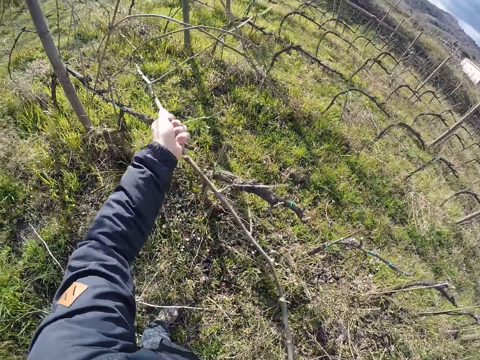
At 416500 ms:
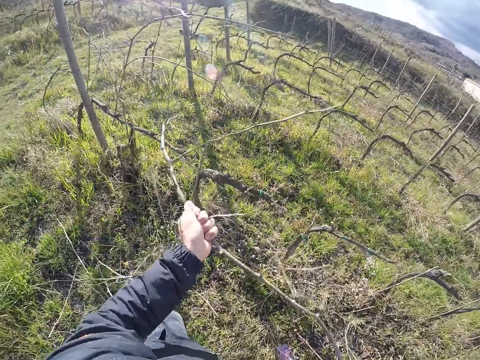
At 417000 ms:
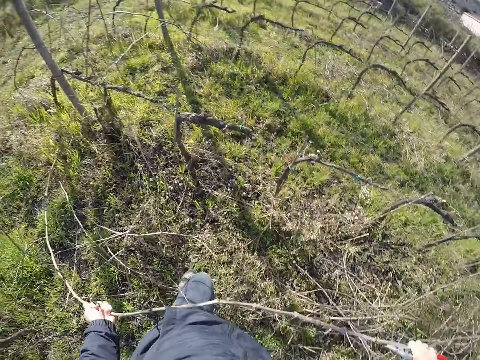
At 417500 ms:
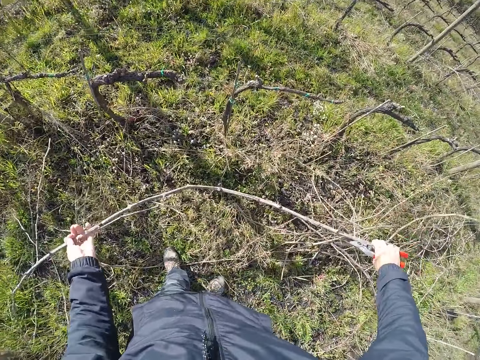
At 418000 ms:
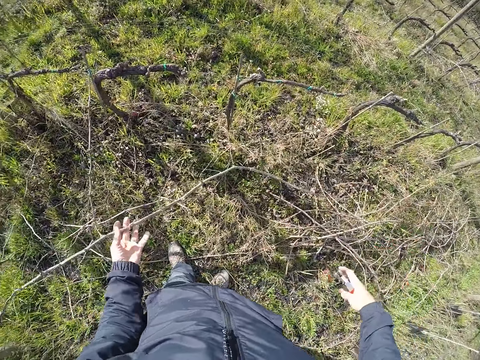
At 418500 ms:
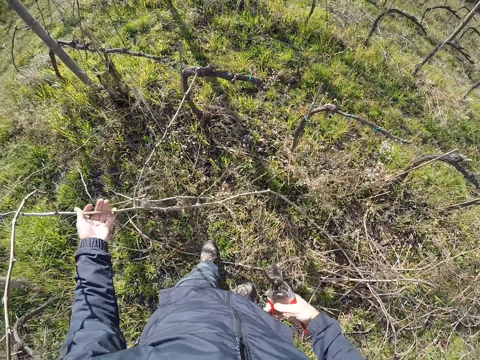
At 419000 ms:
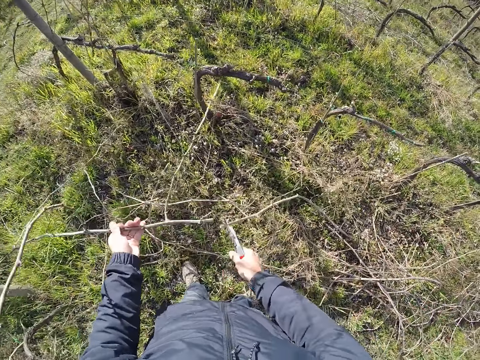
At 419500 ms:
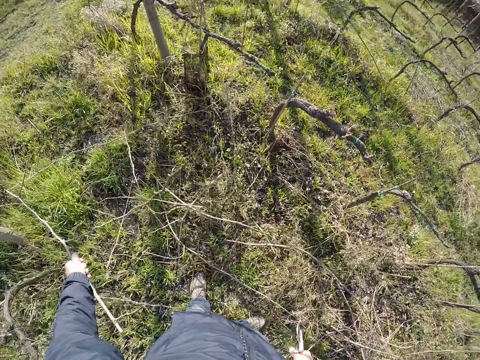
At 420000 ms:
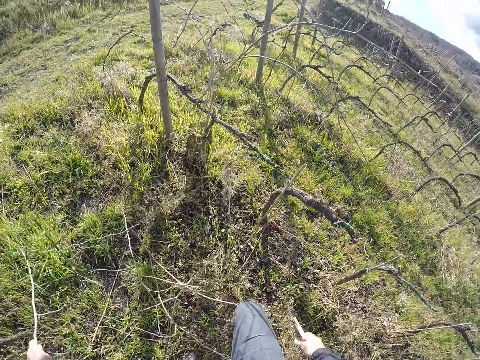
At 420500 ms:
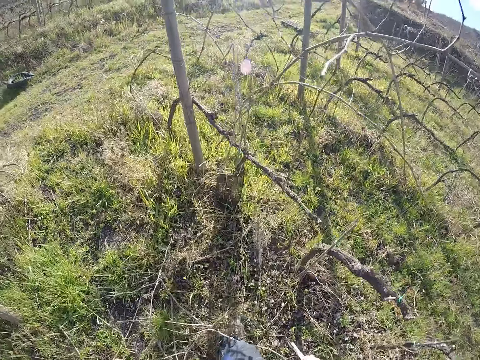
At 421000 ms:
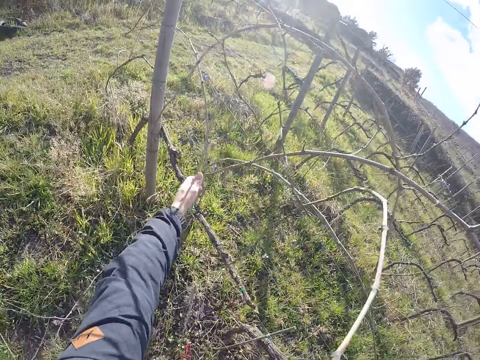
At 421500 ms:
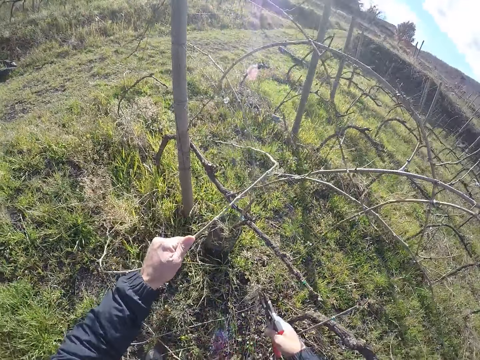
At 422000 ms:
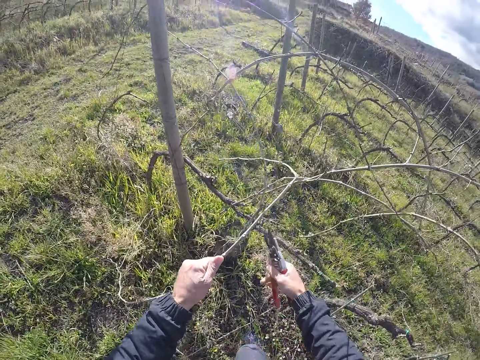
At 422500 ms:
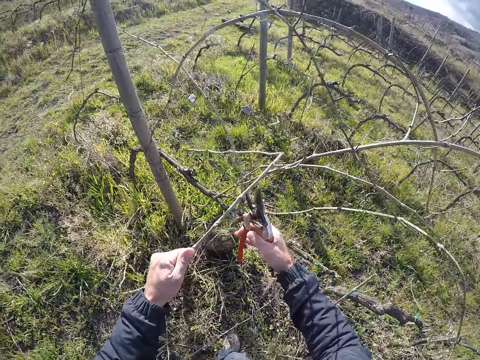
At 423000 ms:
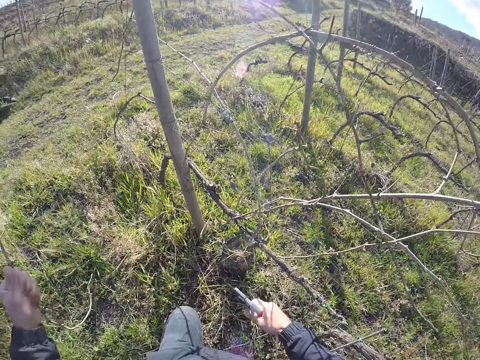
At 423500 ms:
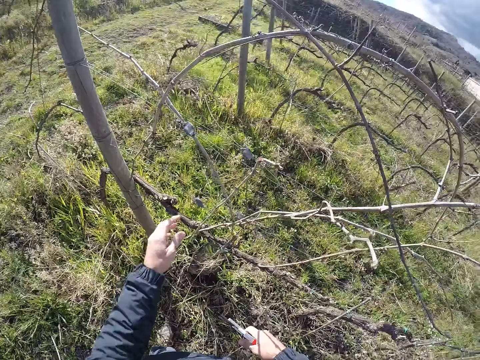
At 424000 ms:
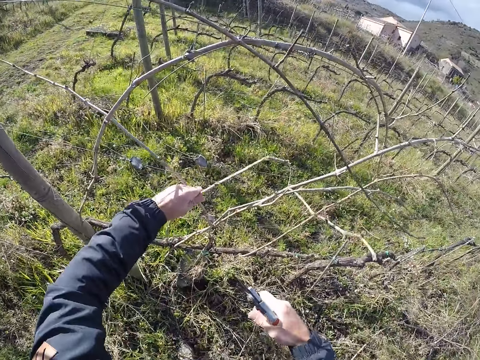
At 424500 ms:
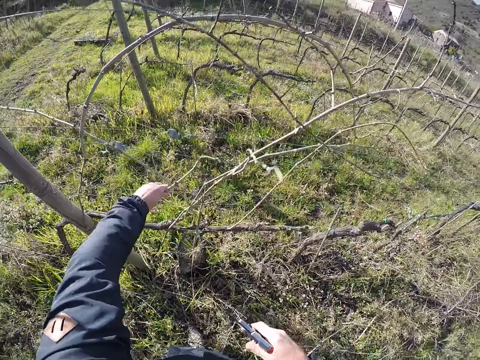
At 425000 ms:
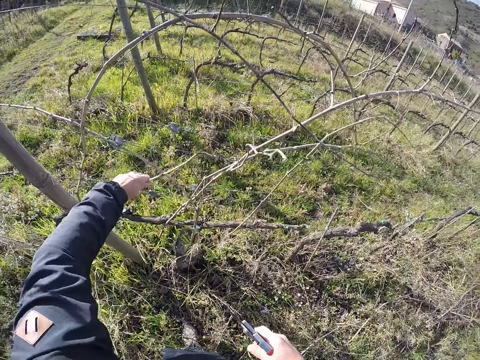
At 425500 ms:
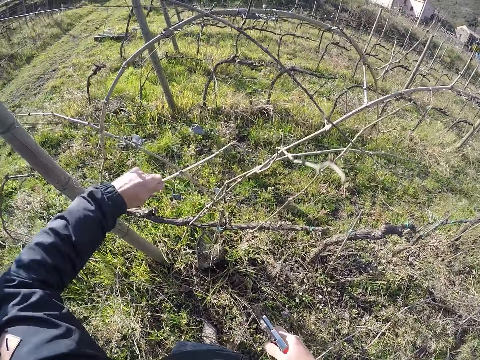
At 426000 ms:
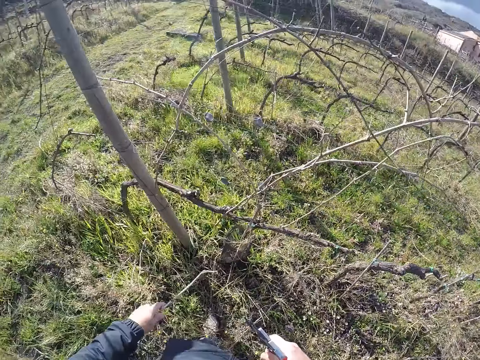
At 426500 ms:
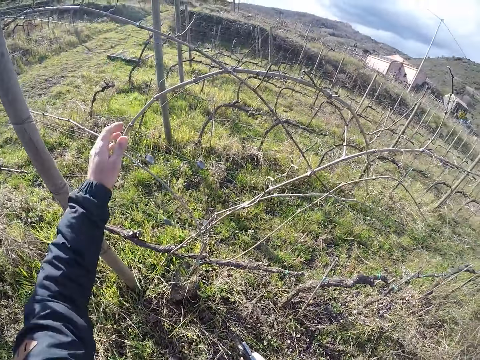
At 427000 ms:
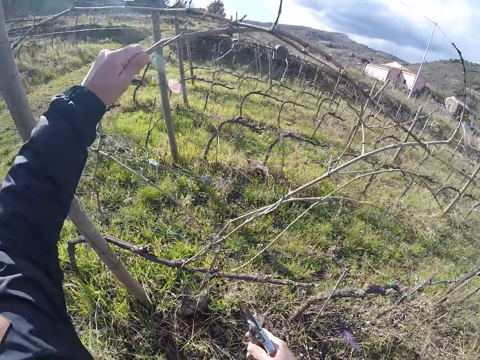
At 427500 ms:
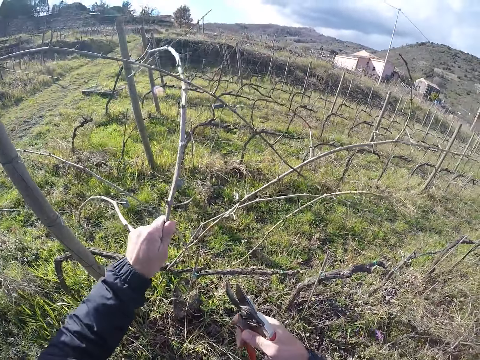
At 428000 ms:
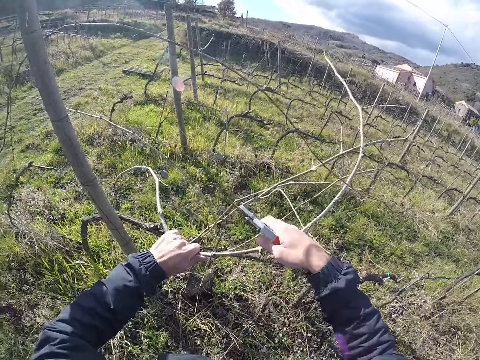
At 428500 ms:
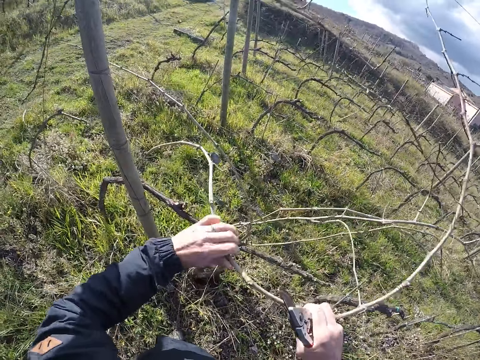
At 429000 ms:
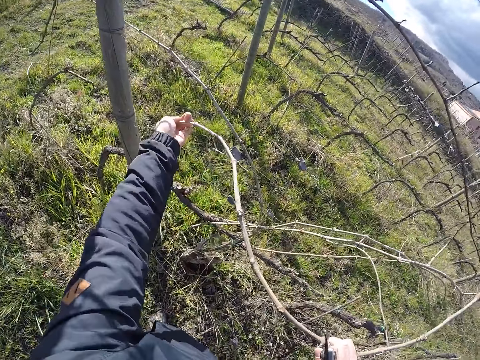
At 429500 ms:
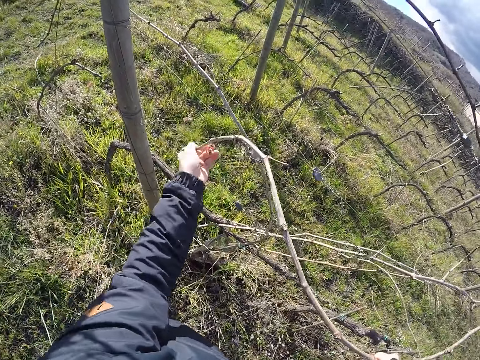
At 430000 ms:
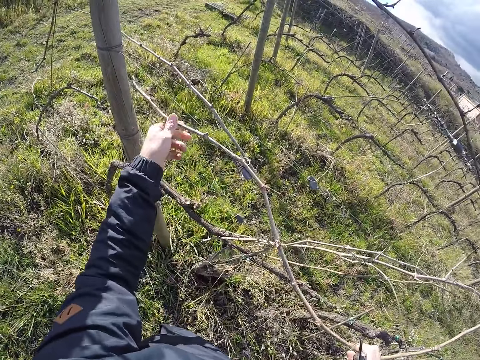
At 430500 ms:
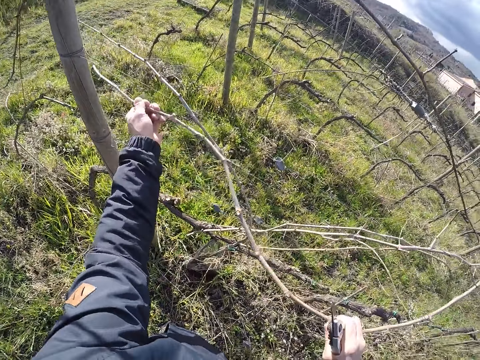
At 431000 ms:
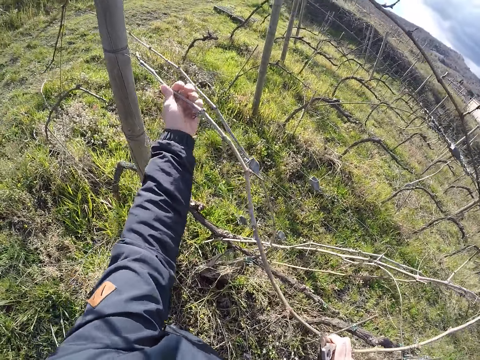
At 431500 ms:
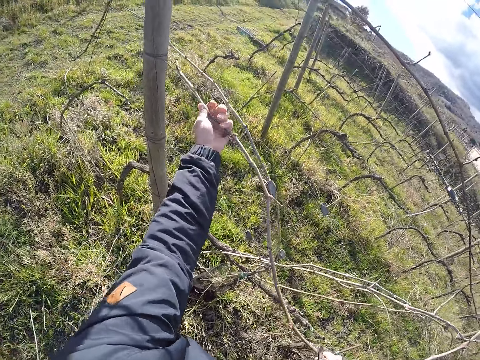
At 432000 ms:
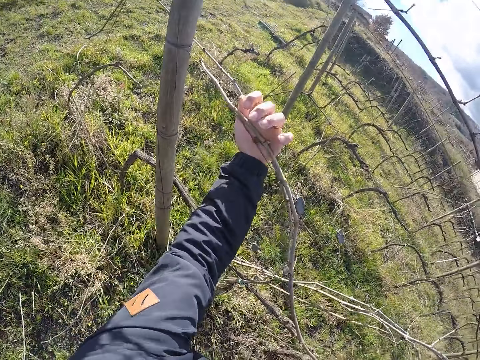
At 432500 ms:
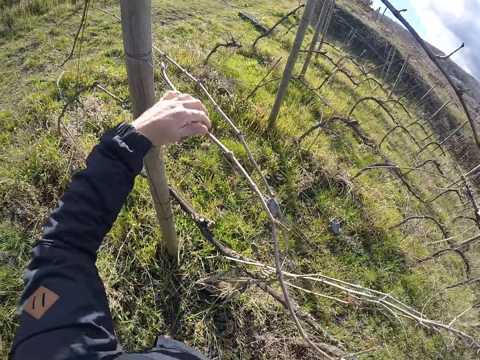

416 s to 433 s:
The camera wearer cuts the twig with the pruner in his right hand. He drops the twig on the ground. He pulls out a twig from the wire fence with his left hand. He cuts the twig with the pruner in his right hand. He drops the twig on the ground. He removes a twig from the wire fence with his left hand. He drops the twig on the ground. He pulls out a twig from the wire fence with his left hand. He untangles the twig from the wire fence with his left hand. He picks the branch from the fence.

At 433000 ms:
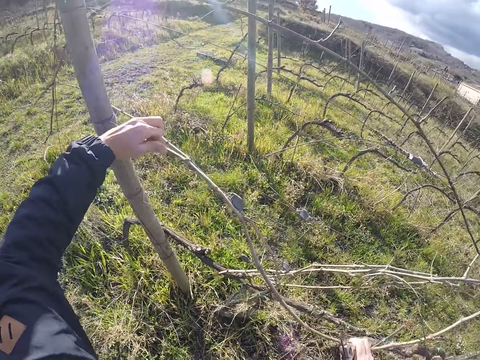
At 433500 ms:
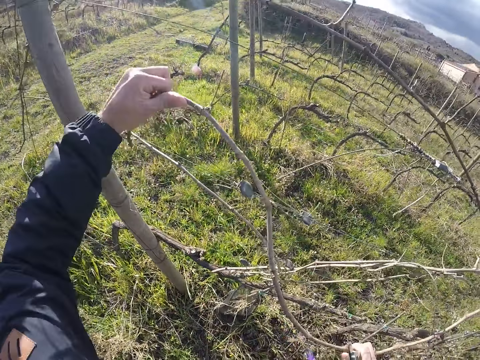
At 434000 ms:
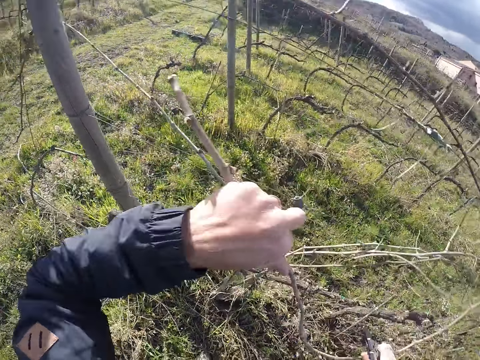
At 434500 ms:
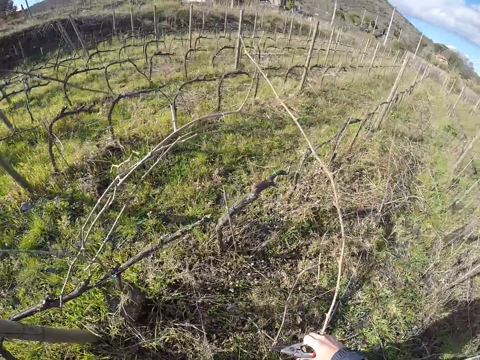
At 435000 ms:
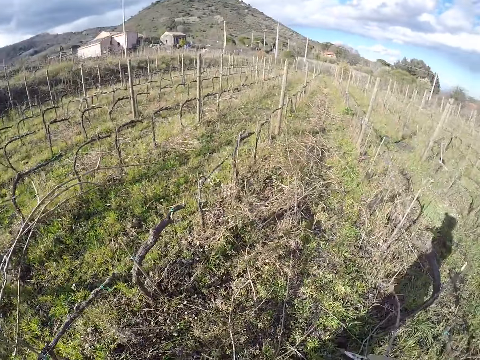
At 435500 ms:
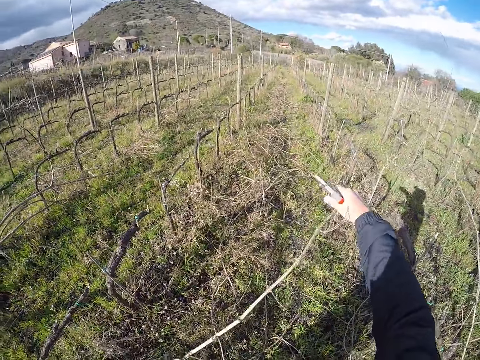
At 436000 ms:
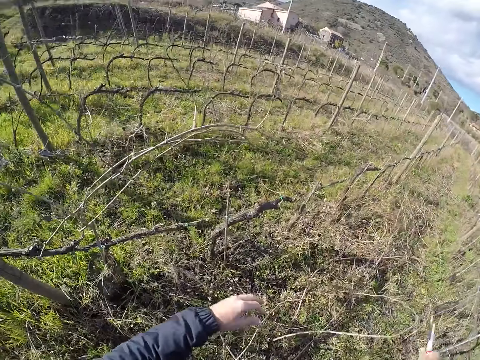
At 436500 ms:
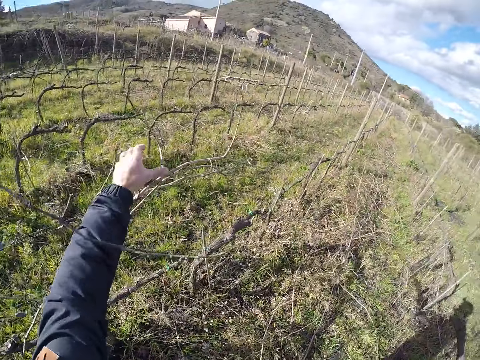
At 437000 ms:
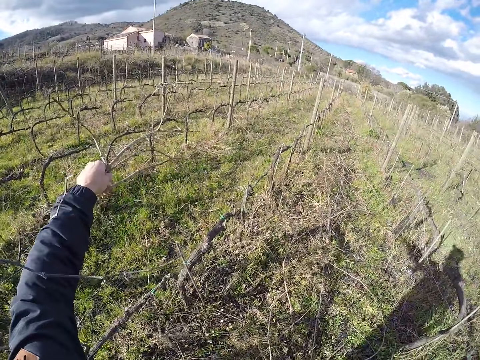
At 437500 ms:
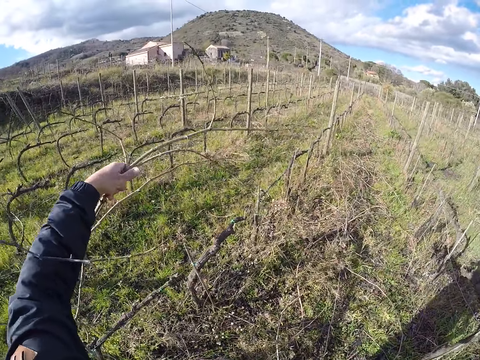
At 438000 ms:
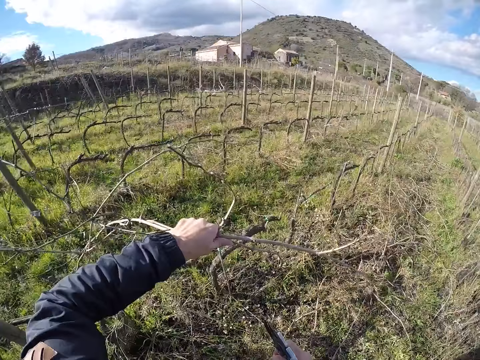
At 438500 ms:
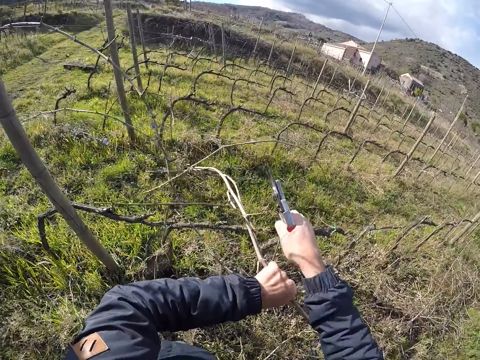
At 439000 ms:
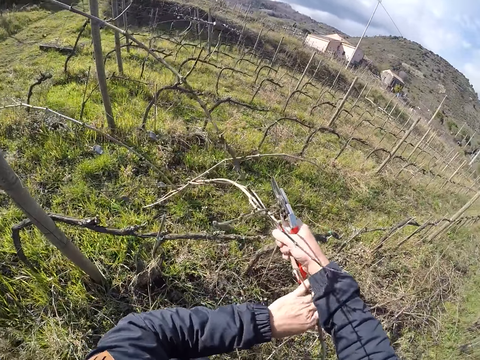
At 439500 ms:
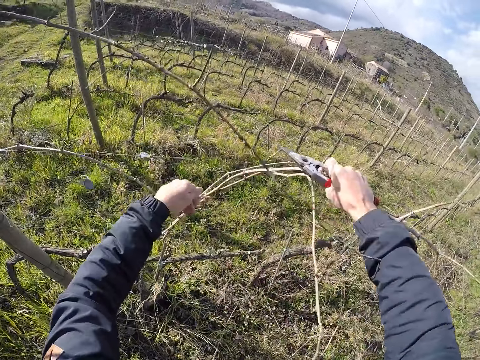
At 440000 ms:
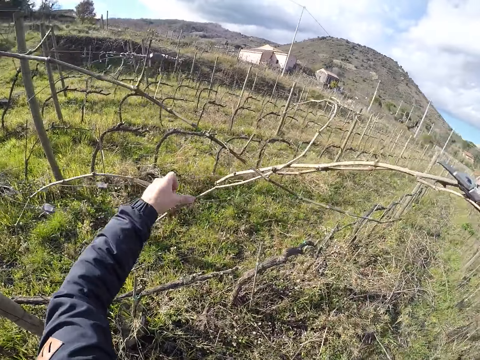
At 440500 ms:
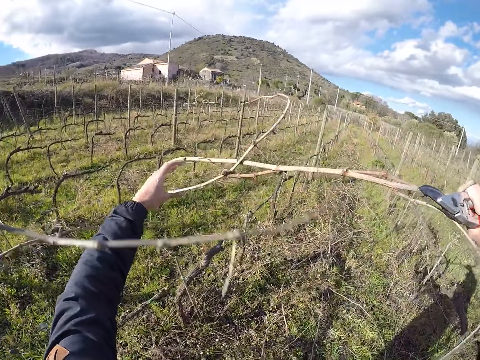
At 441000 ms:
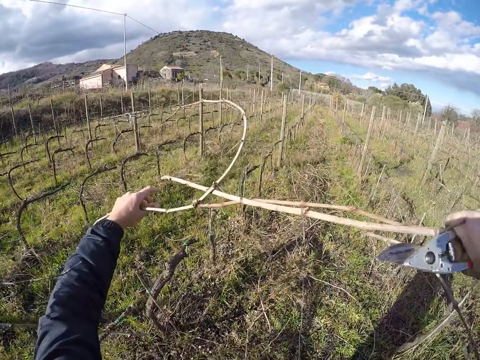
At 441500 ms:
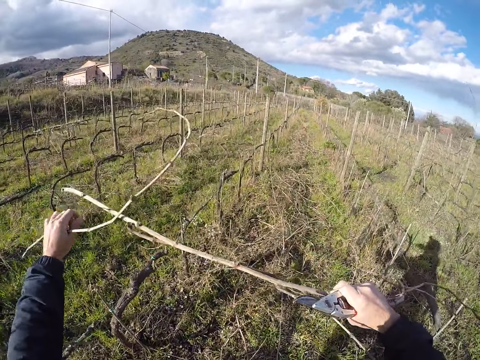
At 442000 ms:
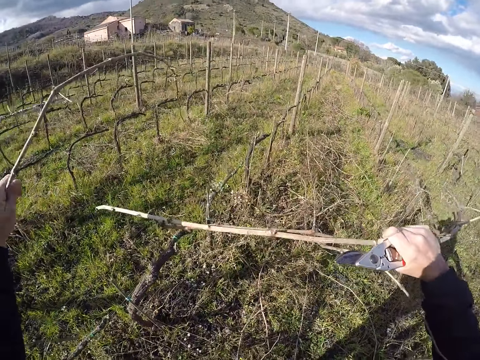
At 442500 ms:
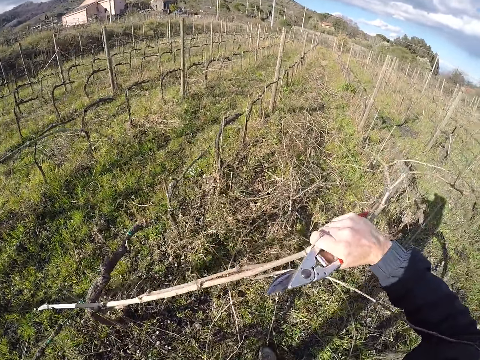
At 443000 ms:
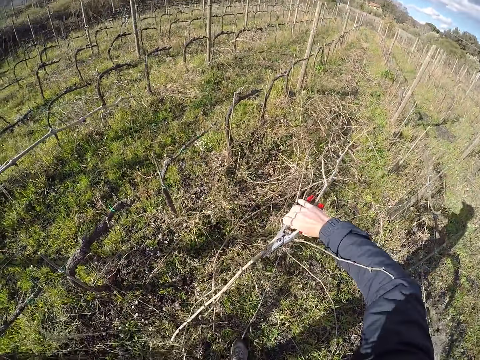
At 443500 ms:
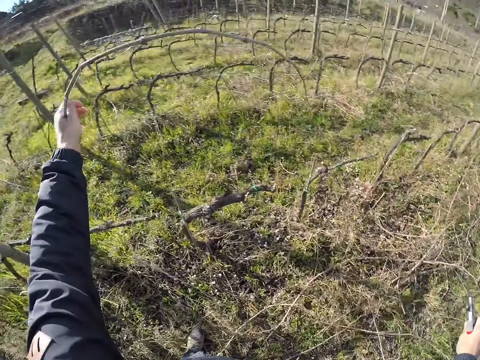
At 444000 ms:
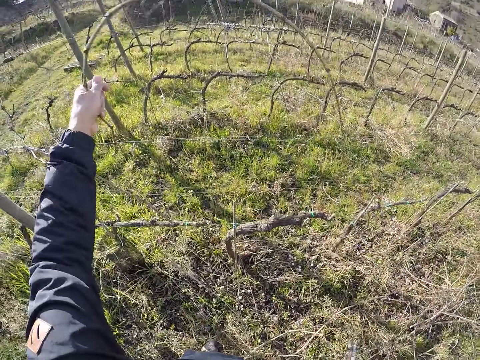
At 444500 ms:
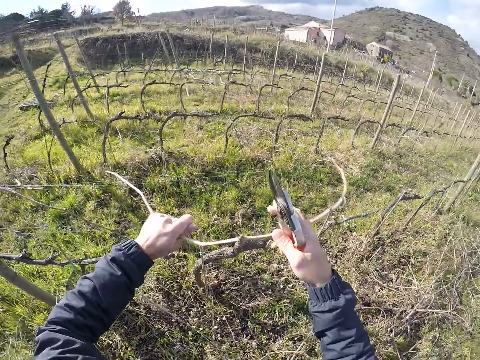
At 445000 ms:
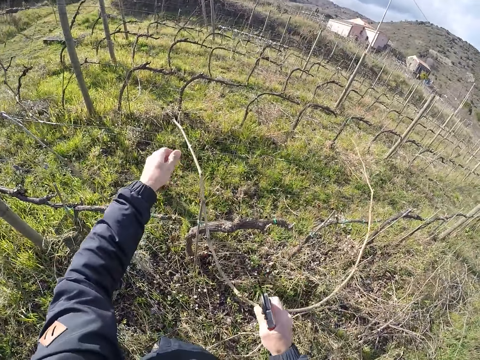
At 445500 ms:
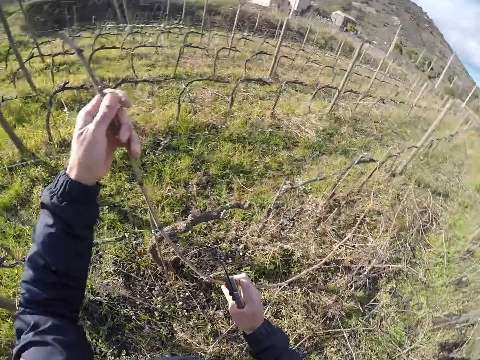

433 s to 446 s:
The camera wearer drops the twig on the ground. He pulls out some twigs from the wire fence with both hands. He drops the twigs on the ground. He untangles a twig from the wire fence with both hands. He picks the tree branch from the fence.
